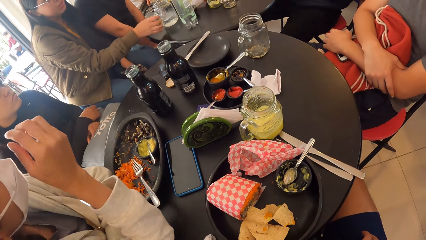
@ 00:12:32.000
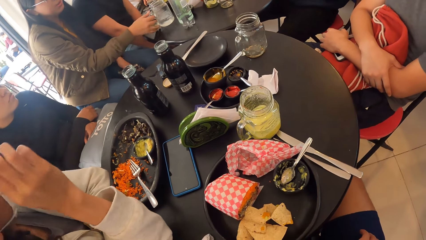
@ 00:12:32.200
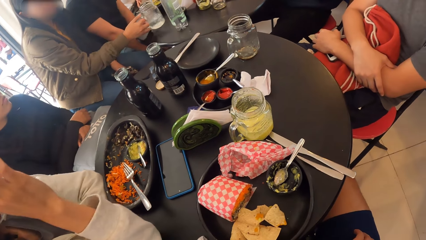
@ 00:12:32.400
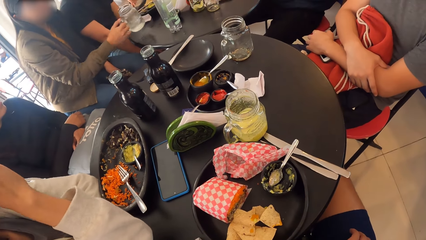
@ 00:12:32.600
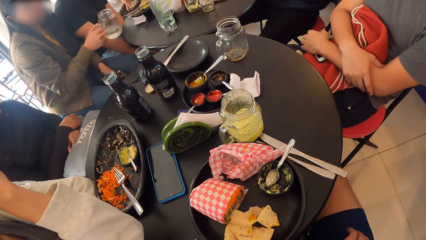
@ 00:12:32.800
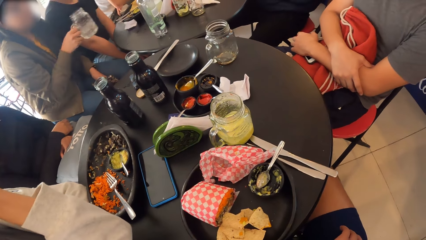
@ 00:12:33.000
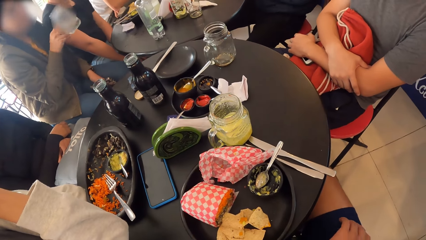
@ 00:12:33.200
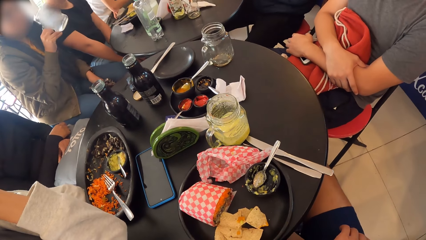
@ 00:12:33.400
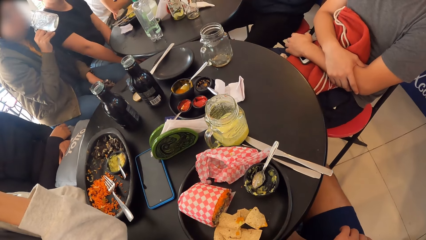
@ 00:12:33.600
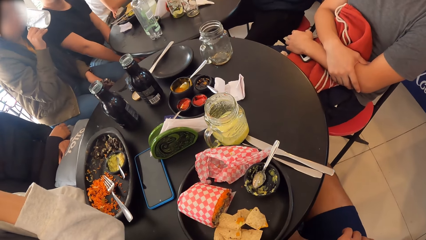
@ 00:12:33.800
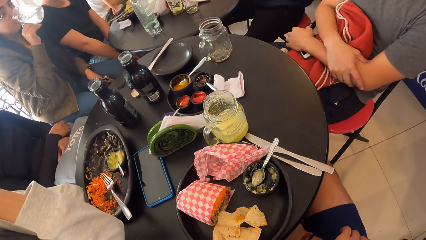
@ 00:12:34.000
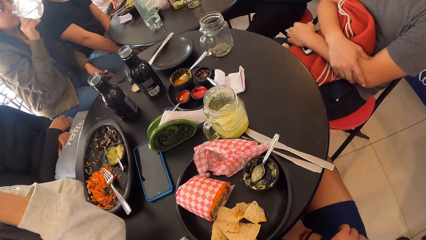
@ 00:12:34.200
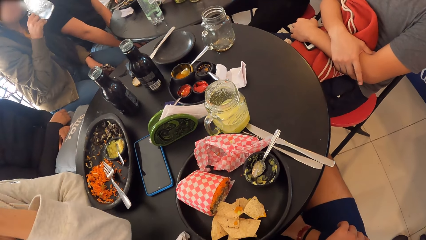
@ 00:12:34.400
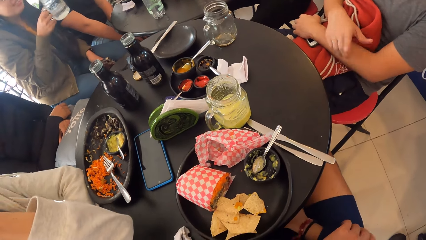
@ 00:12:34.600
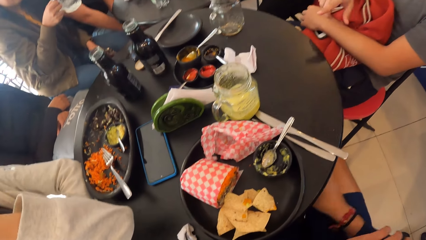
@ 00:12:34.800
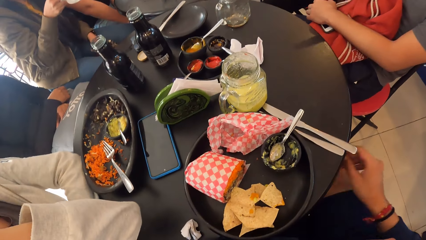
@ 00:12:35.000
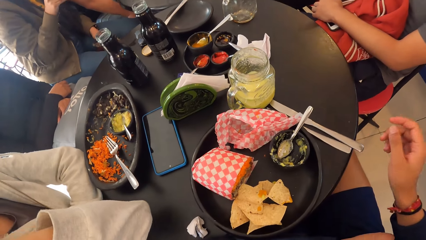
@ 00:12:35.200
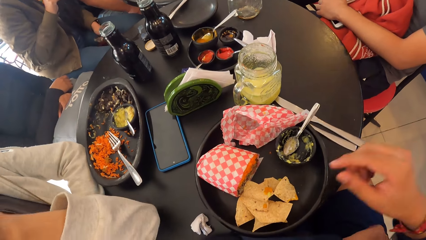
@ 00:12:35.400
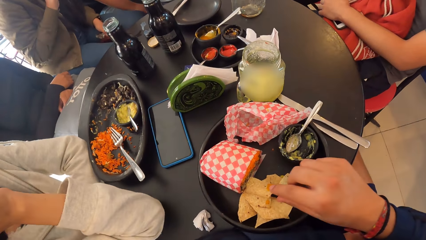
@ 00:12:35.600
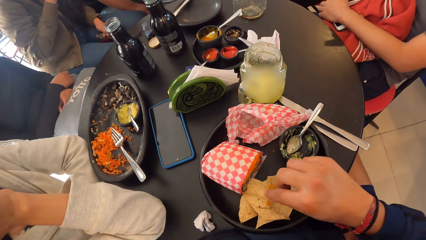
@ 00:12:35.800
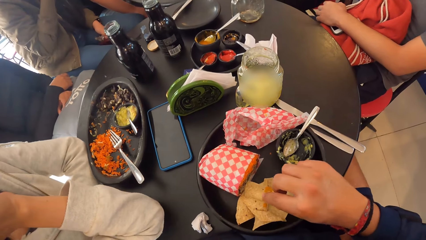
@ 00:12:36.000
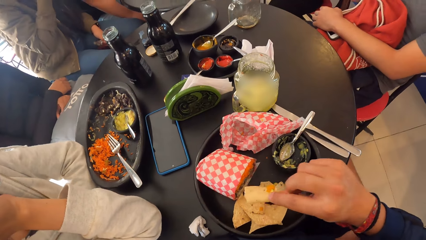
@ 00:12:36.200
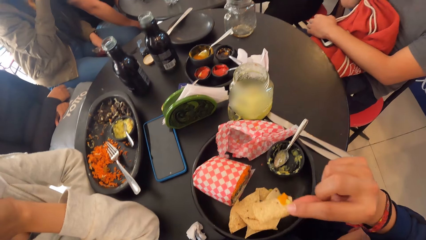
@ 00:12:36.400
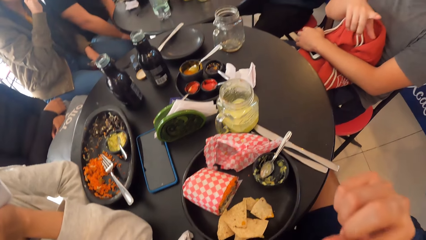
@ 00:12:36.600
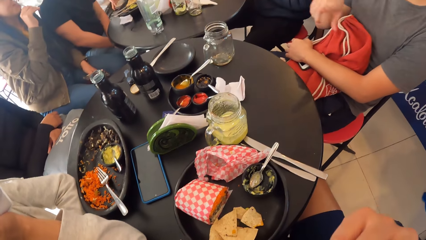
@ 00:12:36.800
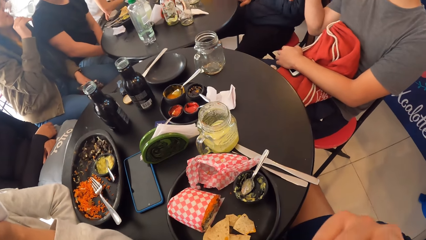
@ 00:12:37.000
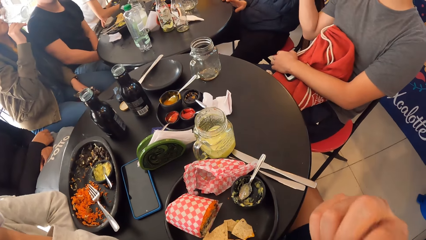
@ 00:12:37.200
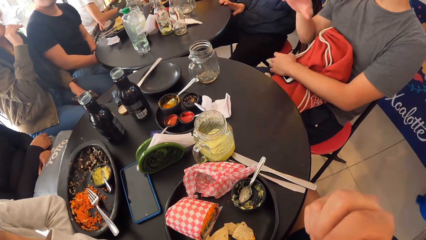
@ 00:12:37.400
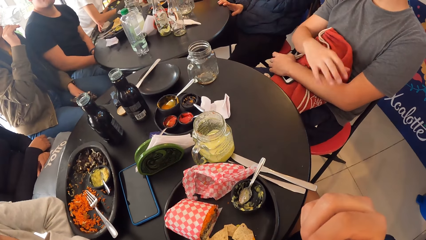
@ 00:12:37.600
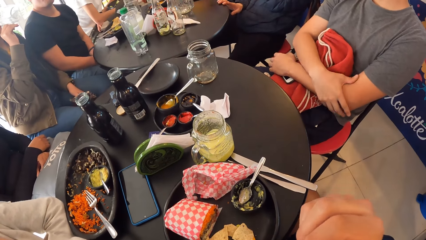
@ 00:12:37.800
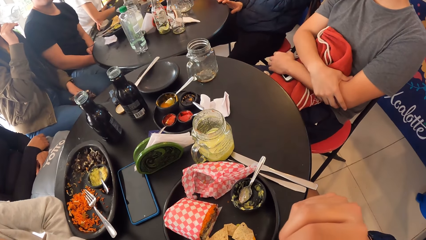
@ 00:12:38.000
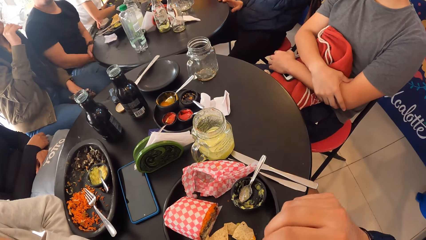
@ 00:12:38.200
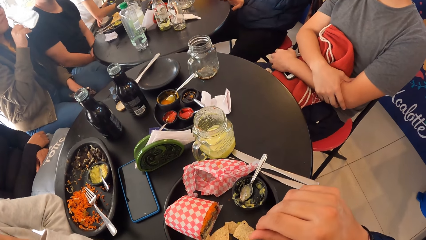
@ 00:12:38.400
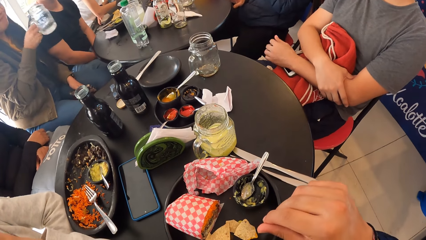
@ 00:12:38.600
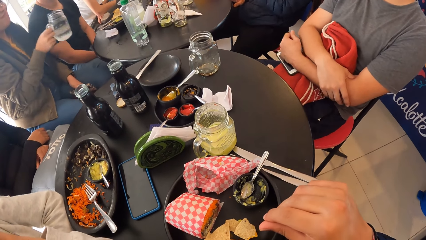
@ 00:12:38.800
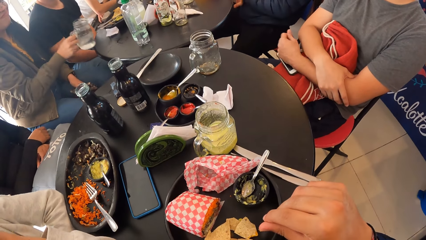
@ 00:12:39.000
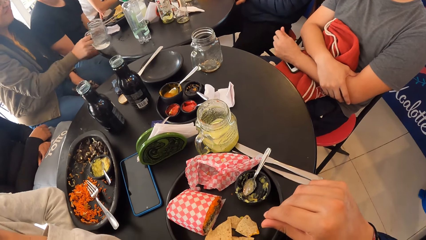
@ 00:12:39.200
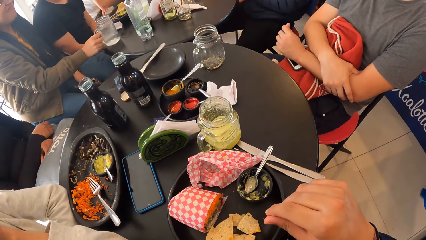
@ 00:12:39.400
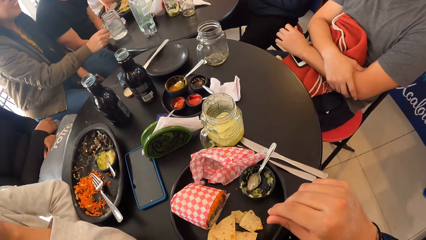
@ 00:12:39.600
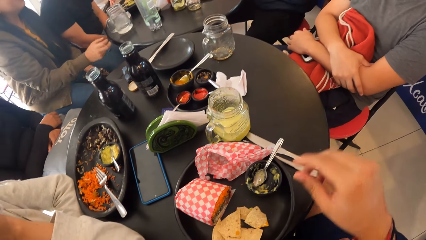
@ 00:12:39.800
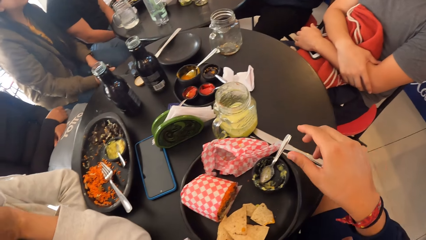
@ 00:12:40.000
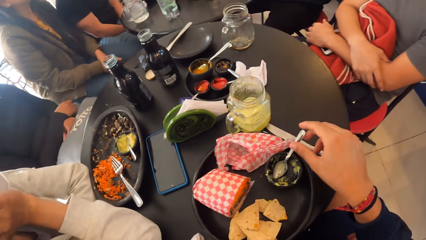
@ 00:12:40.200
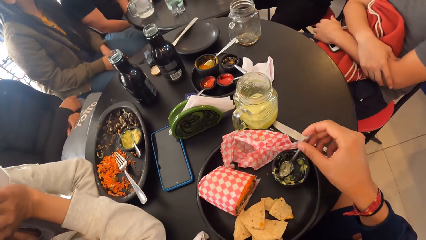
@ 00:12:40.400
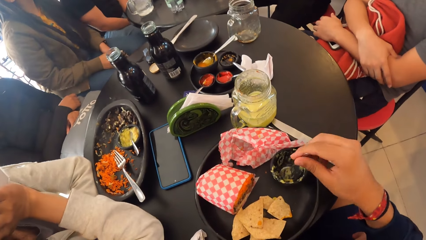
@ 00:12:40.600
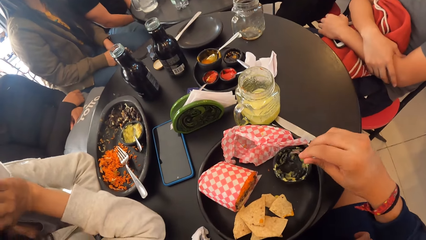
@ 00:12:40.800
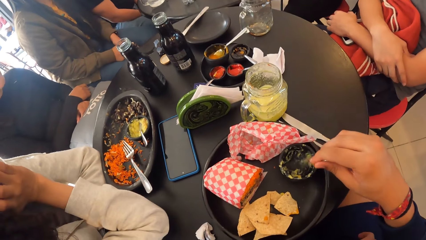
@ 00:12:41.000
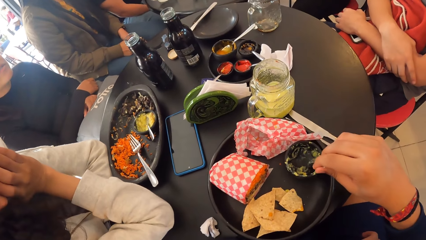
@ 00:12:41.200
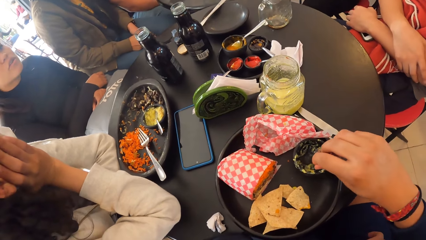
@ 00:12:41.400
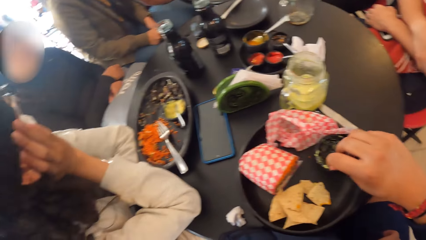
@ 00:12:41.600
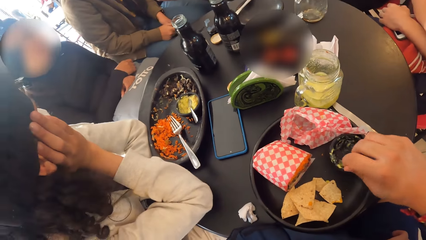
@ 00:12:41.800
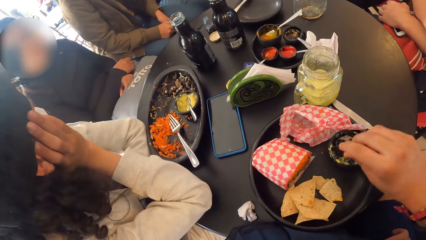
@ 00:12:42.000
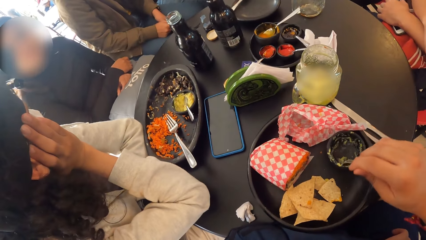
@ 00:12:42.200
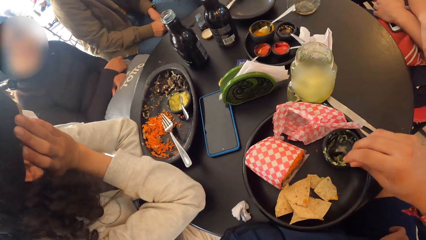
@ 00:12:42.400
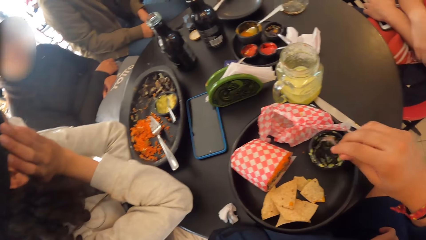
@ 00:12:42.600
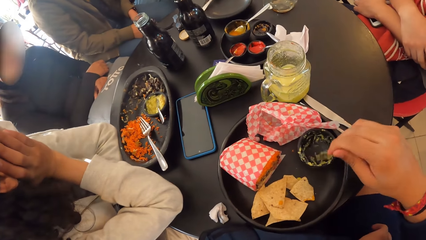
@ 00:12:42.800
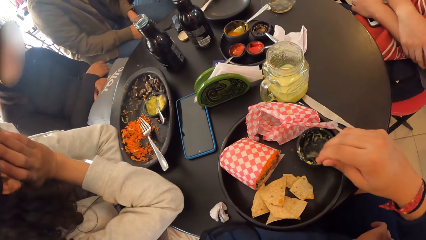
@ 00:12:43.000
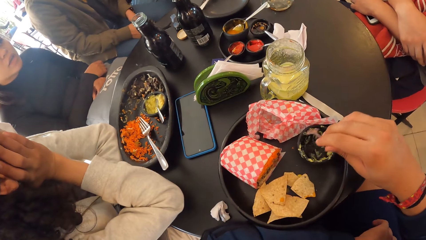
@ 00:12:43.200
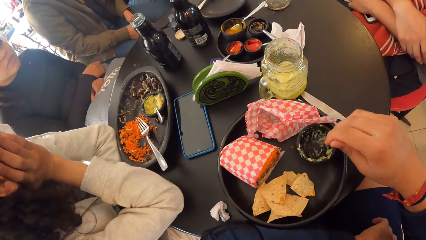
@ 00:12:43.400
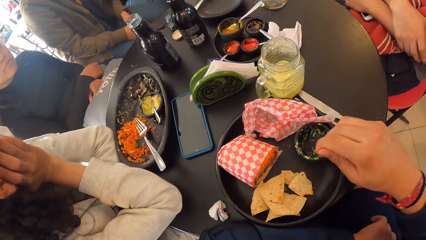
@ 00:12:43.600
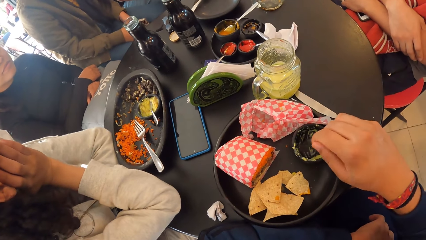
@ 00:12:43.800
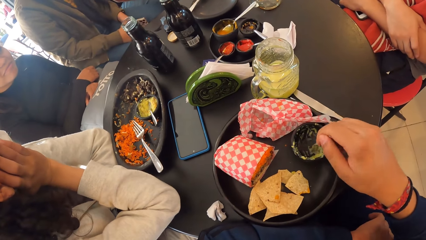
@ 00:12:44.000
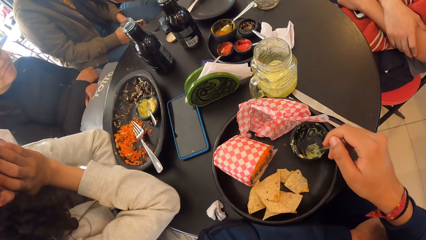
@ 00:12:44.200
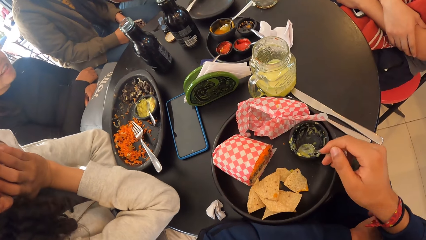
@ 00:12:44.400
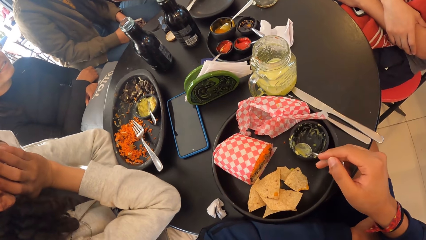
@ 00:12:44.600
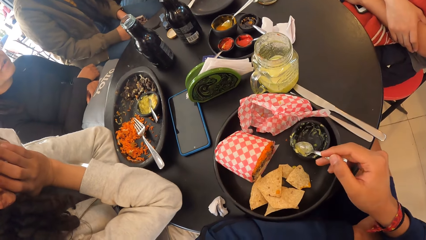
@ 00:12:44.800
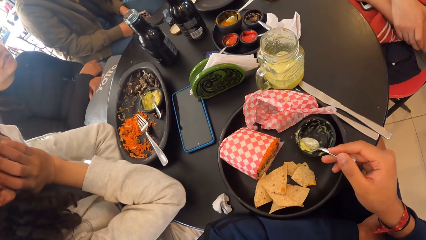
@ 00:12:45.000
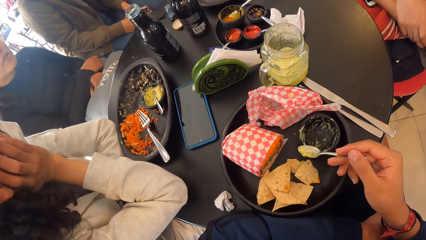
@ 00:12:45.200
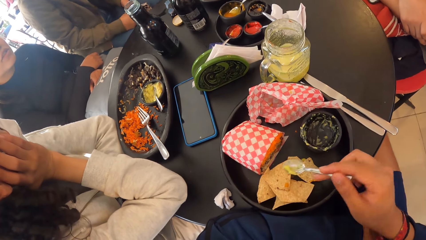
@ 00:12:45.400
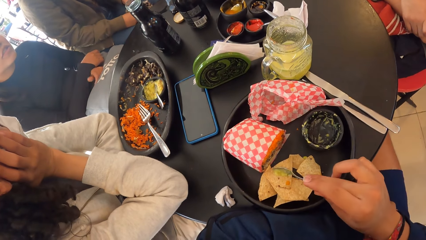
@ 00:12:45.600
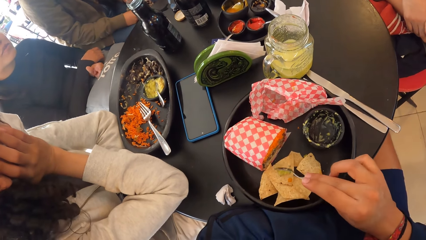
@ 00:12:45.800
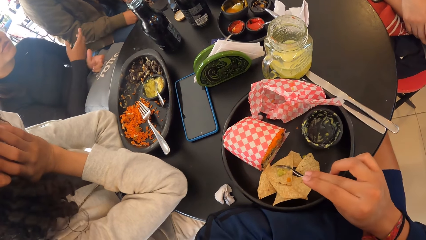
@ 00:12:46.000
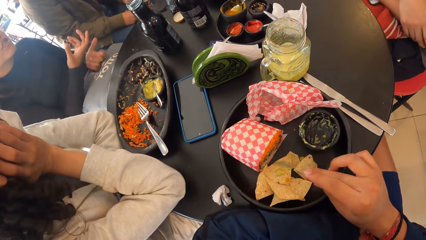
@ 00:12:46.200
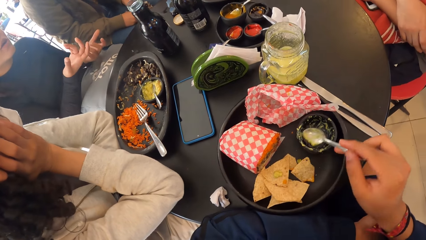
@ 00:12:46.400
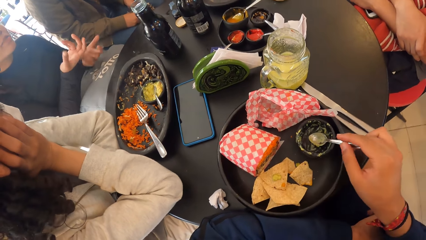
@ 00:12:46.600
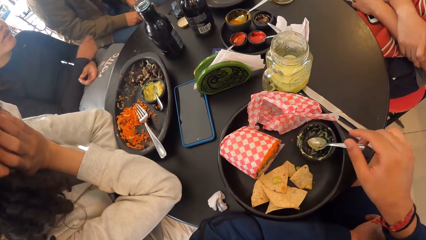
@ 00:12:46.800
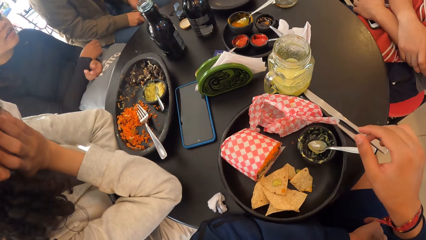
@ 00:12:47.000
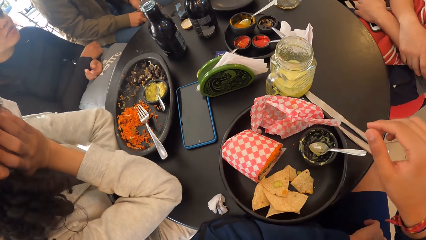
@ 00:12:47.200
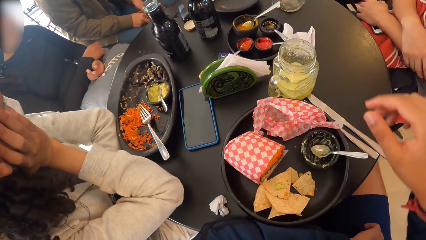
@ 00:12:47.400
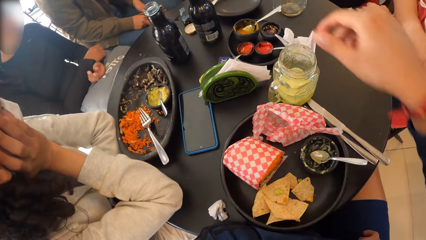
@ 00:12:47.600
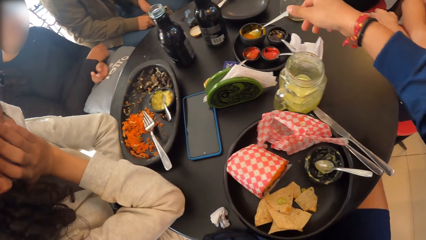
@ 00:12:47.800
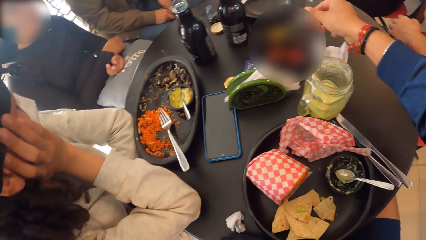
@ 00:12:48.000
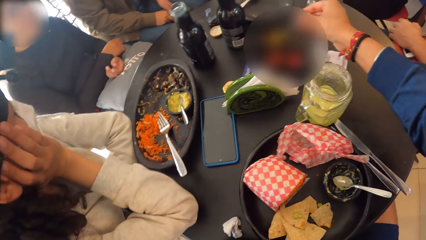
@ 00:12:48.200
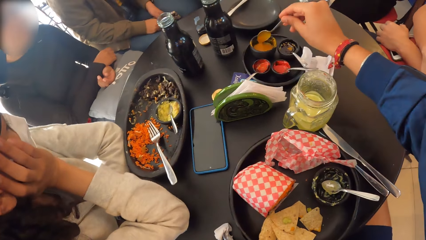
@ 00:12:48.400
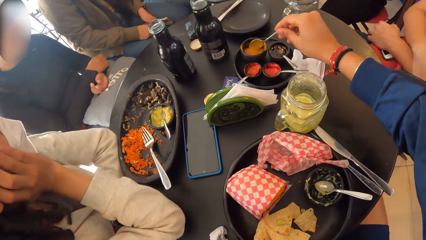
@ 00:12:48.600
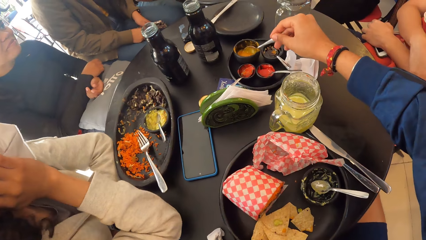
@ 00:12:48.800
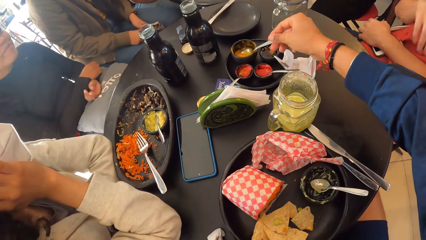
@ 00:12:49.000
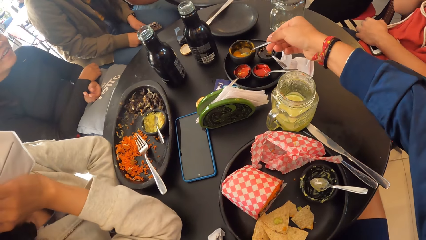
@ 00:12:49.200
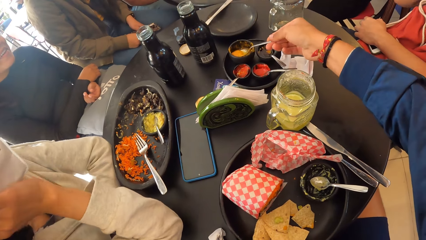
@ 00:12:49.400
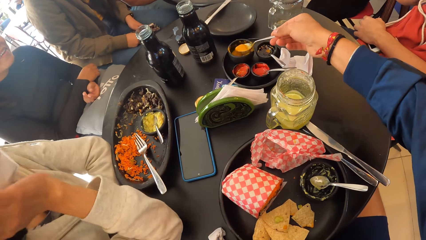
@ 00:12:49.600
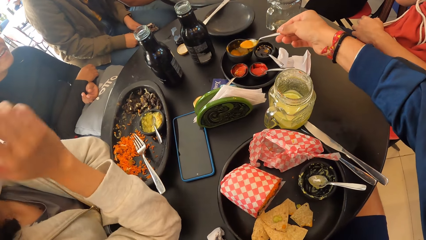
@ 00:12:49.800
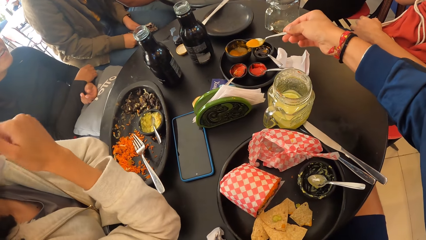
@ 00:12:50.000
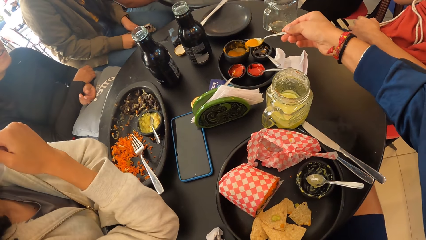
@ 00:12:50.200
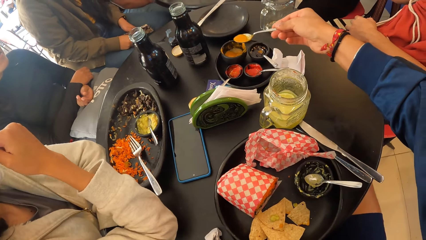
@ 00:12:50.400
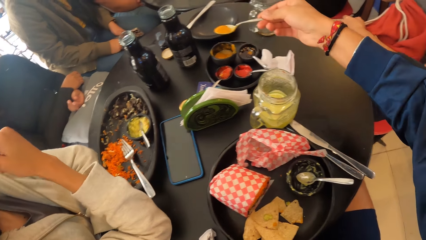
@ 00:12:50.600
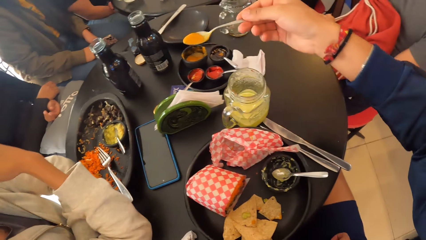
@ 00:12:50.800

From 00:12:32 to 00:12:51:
A person takes the water jar on the table. The person drinks the water. The camera wearer picks up a chip from the plate with his right hand. He puts the chip in his mouth with his right hand. He picks up a table spoon from a salsa dip serving bowl with his right hand. He uses the table spoon to scoop a sauce from the salsa dip serving bowl with his right hand. He takes the sauce on the bowl. He puts the sauce on a chip with the table spoon in his right hand. He drops the table spoon in the salsa dip serving bowl with his right hand. He picks up the table spoon from the salsa dip serving bowl with his right hand. He scoops sauce with the table spoon from the salsa dip serving bowl with his right hand.
